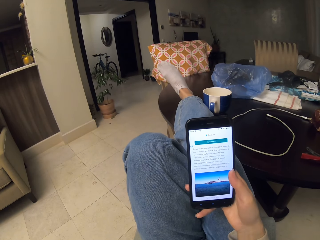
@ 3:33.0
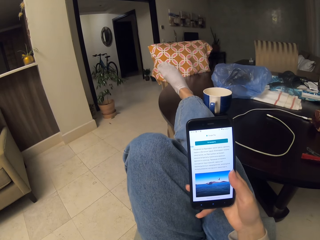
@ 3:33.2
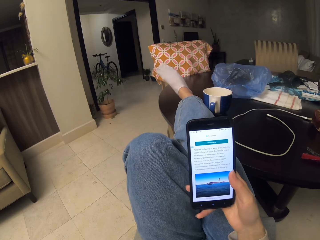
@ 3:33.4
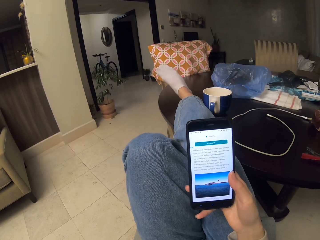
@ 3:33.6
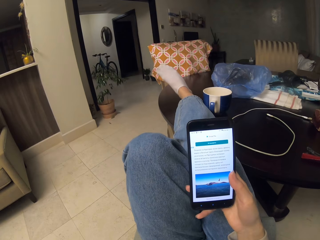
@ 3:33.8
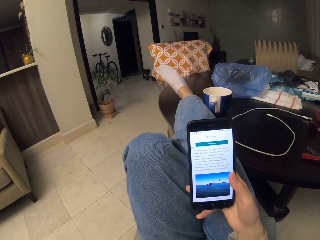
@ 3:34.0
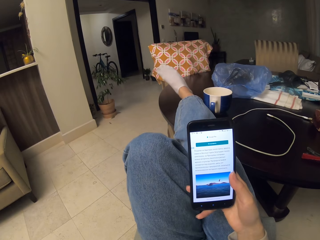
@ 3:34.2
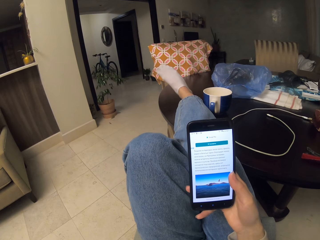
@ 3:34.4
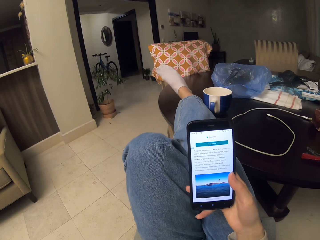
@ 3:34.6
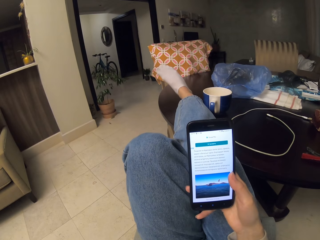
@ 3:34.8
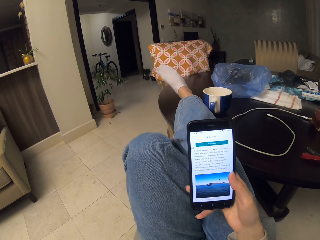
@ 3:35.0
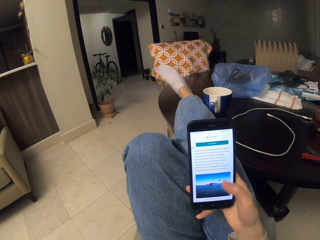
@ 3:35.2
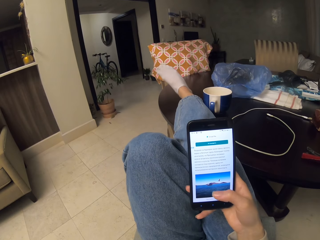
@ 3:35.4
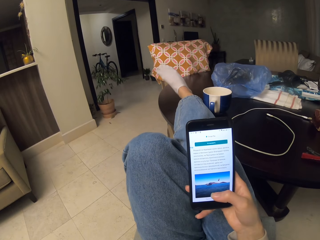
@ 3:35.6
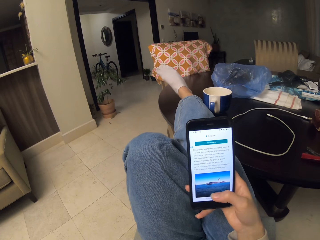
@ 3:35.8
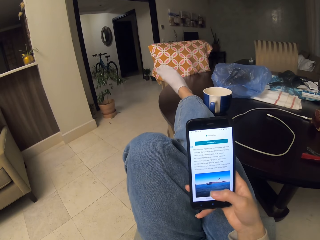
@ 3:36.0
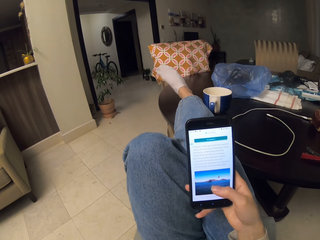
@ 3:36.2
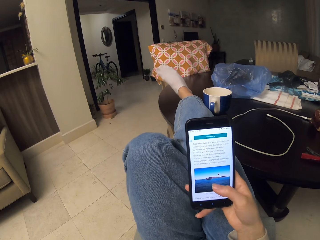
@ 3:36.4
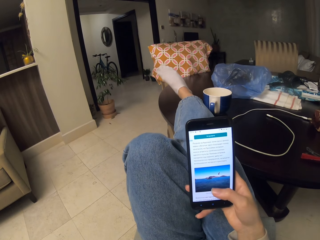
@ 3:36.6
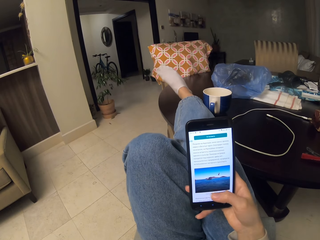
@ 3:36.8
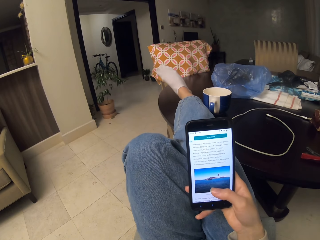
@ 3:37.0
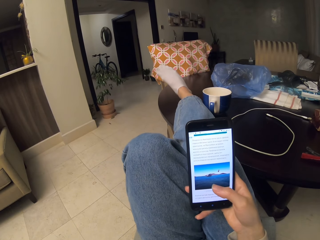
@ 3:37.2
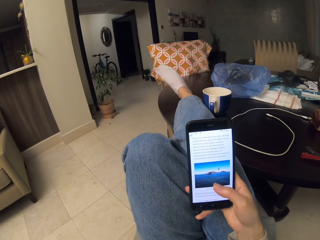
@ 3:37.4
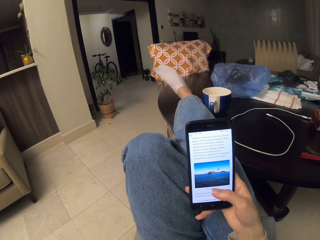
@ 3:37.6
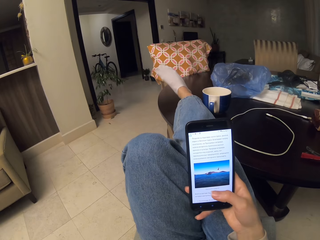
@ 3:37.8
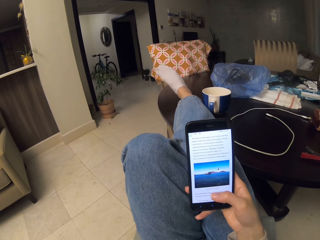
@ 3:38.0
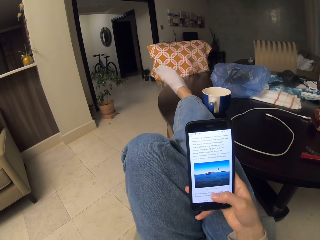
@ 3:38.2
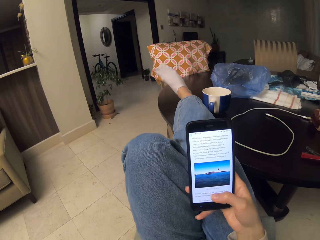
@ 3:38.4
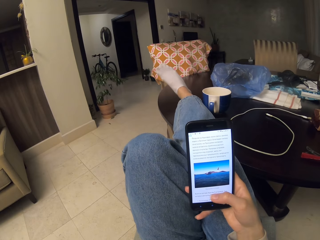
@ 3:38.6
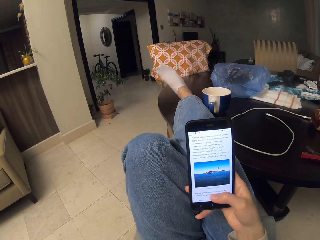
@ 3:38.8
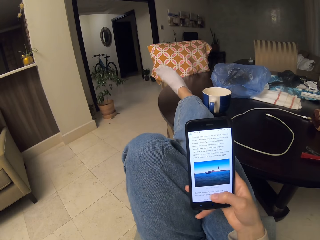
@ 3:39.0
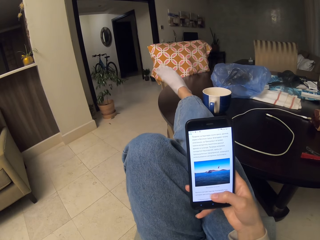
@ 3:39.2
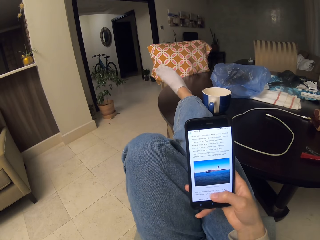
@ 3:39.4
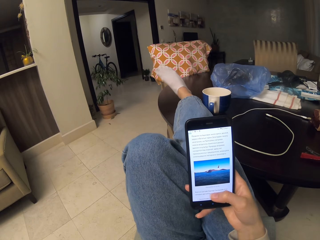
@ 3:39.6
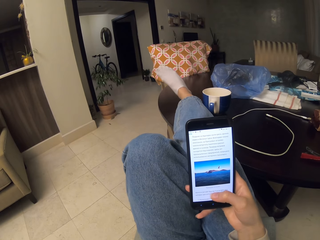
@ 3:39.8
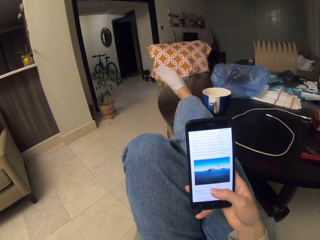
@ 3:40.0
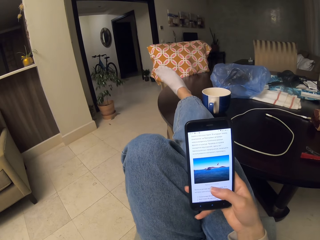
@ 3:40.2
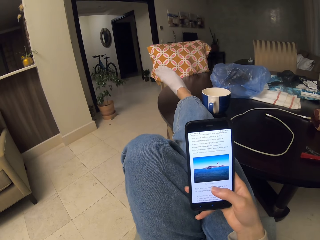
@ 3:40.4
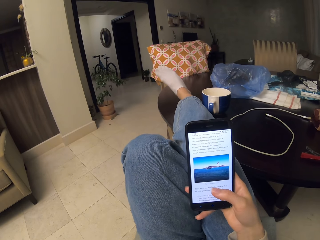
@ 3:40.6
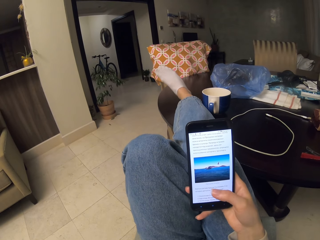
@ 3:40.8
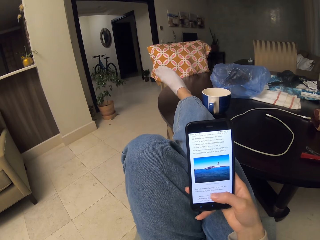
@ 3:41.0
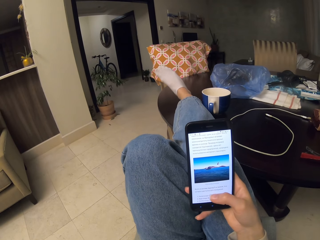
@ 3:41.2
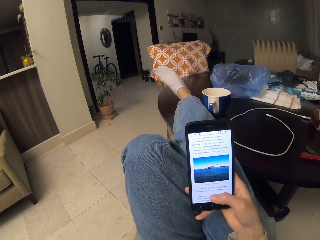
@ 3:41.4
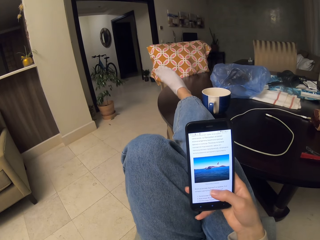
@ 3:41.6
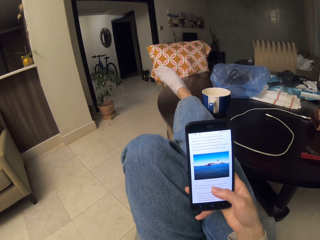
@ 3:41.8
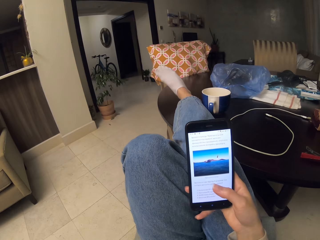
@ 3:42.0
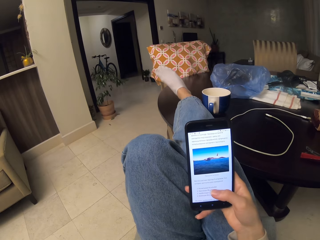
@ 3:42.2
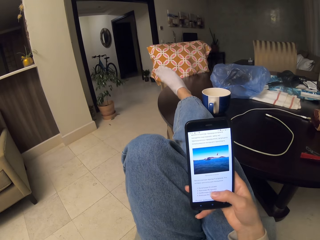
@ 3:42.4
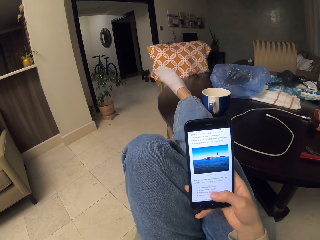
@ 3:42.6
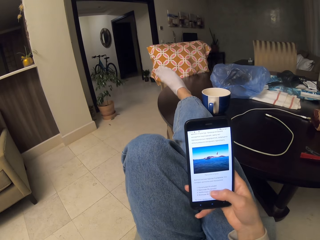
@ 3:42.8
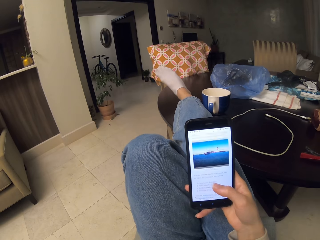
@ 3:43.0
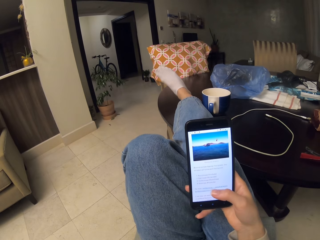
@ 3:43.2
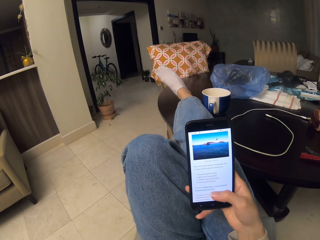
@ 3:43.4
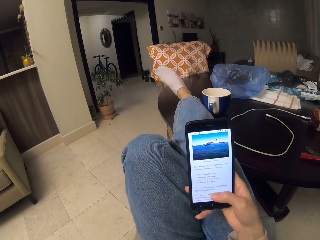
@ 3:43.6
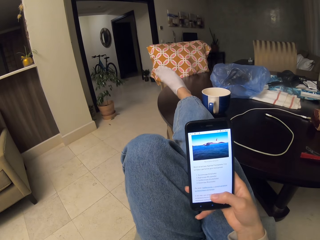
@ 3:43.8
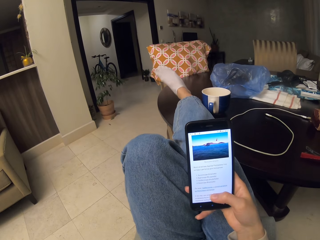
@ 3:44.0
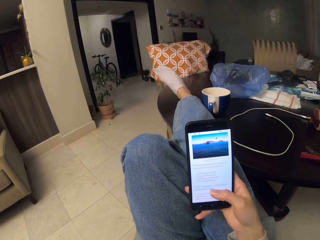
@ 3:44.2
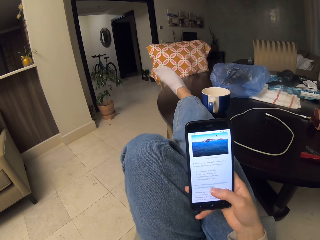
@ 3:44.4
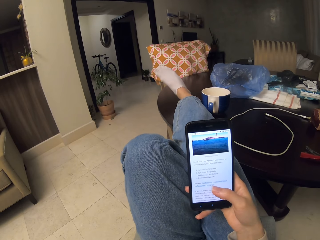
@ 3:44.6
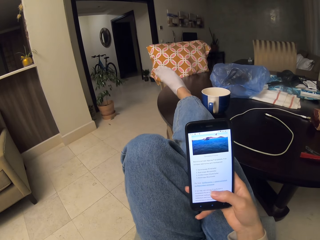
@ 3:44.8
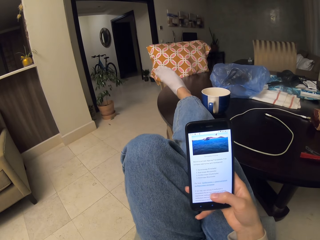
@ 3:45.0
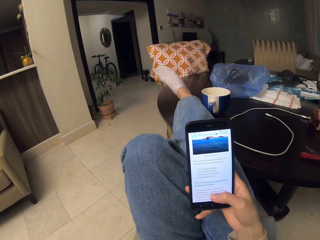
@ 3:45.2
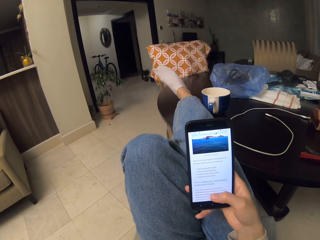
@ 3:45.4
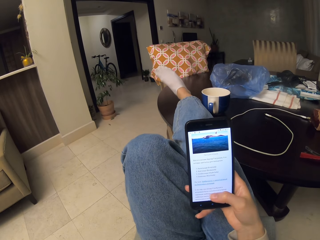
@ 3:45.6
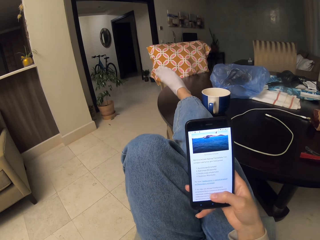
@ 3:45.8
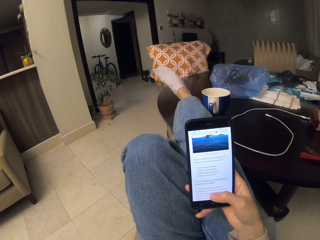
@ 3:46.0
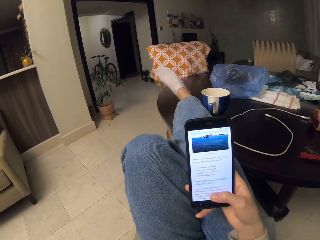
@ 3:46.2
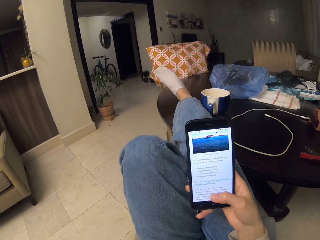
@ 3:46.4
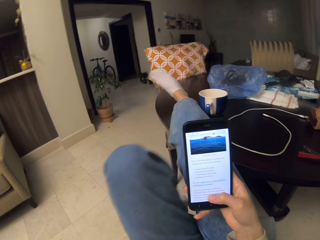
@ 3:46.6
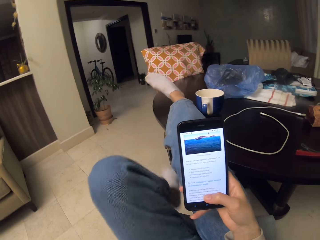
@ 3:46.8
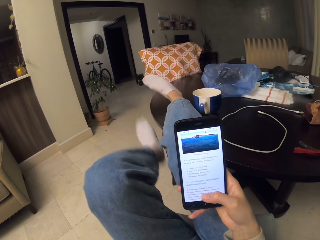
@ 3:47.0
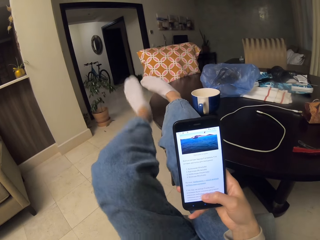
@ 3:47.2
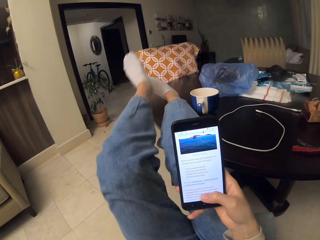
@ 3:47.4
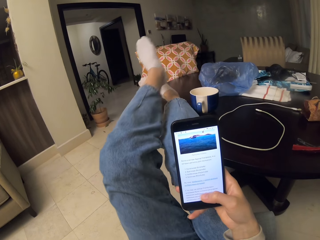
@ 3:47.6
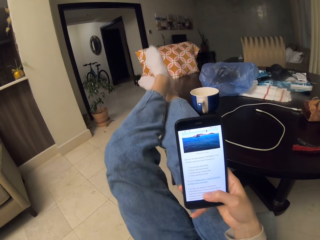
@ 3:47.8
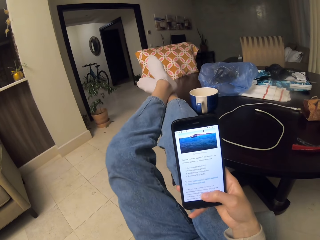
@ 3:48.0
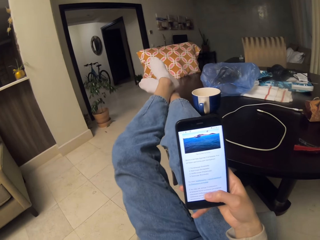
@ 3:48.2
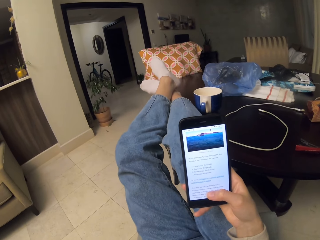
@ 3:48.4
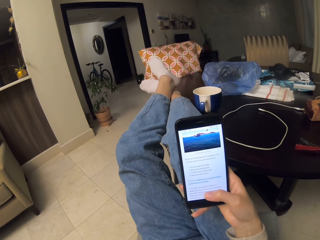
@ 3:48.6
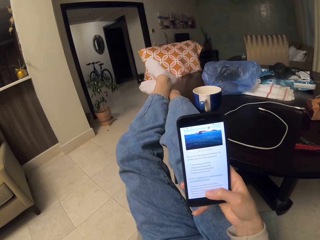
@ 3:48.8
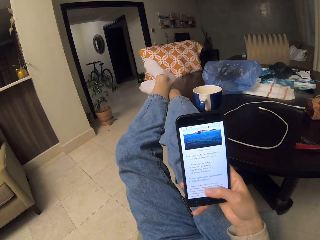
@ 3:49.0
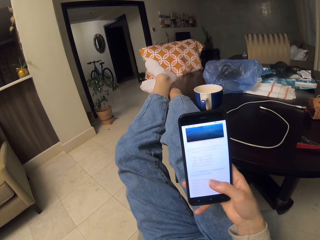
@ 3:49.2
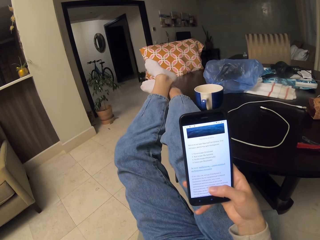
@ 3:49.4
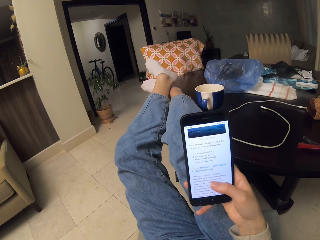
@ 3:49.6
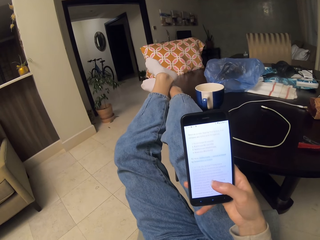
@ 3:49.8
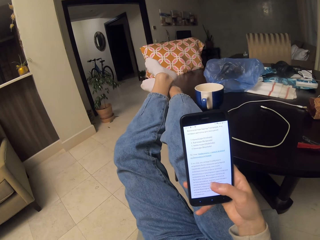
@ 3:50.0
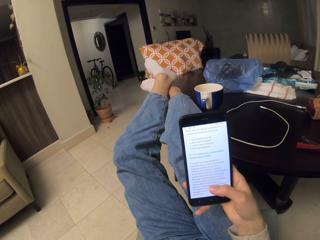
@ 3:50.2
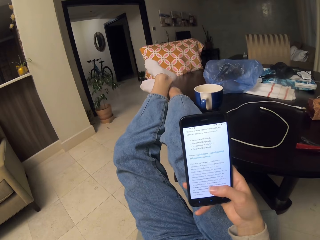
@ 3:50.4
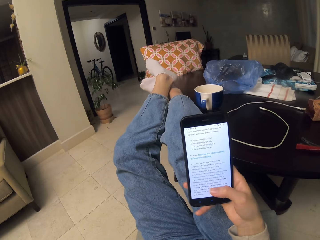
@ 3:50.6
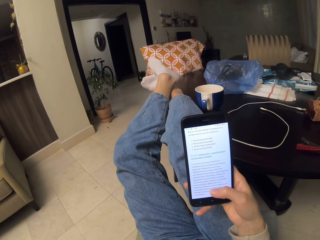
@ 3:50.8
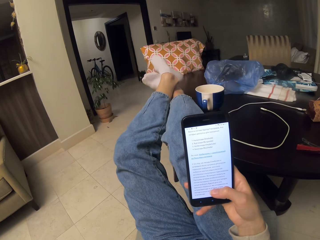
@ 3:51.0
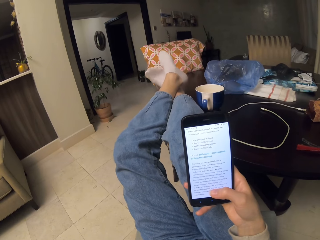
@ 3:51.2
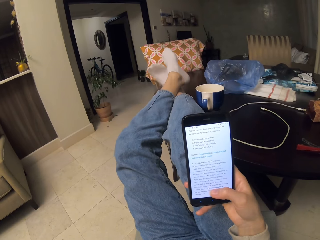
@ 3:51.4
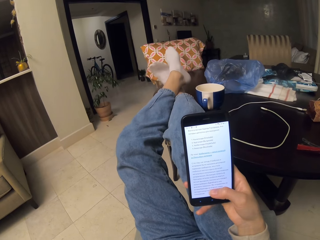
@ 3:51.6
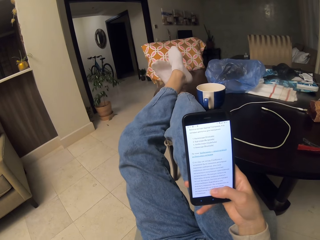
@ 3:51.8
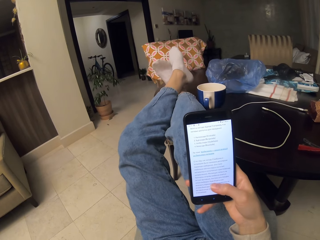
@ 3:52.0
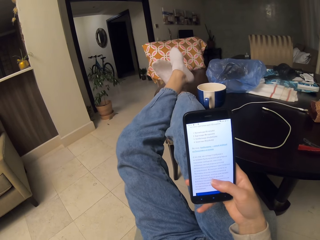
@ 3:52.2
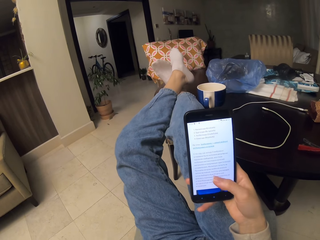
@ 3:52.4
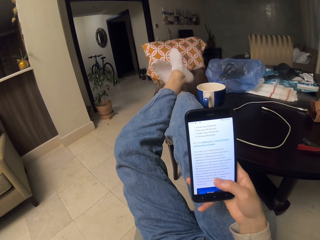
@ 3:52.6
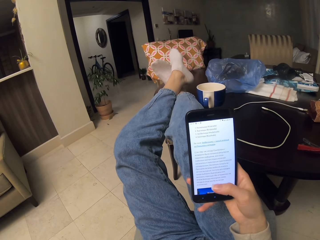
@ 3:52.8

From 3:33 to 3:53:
The camera wearer scrolls through the phone. They read on the phone. They stretch the left leg.

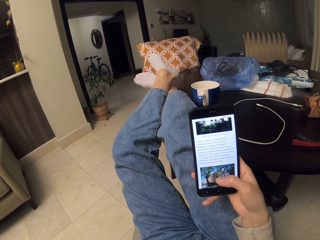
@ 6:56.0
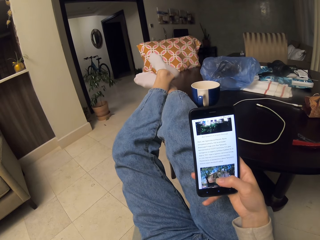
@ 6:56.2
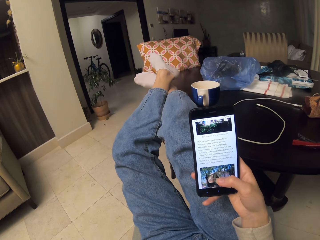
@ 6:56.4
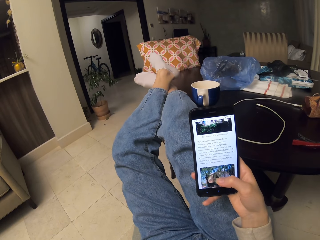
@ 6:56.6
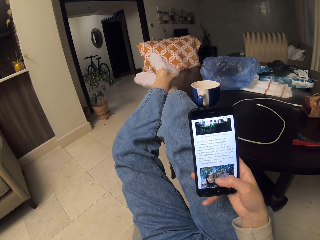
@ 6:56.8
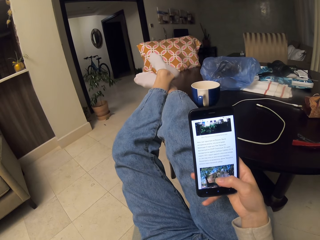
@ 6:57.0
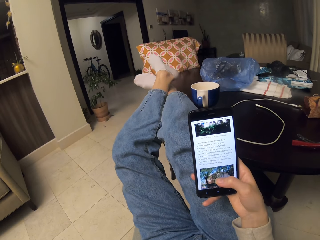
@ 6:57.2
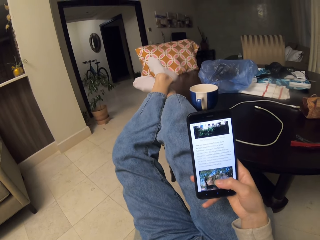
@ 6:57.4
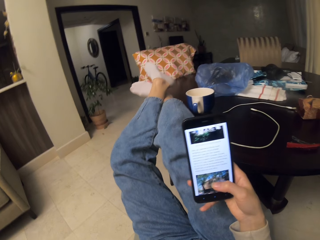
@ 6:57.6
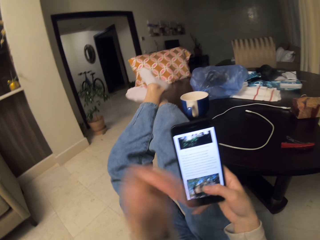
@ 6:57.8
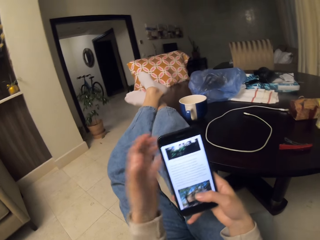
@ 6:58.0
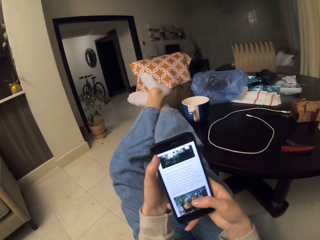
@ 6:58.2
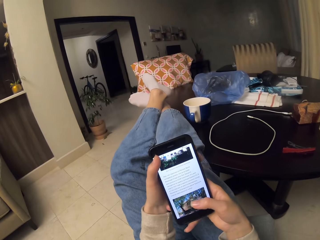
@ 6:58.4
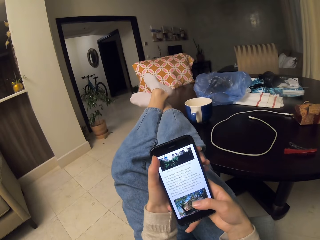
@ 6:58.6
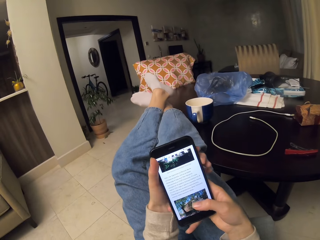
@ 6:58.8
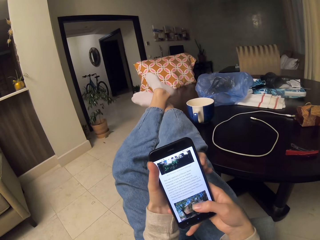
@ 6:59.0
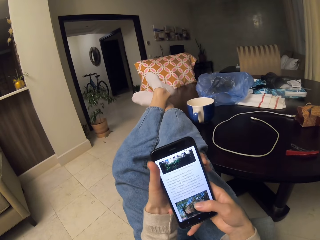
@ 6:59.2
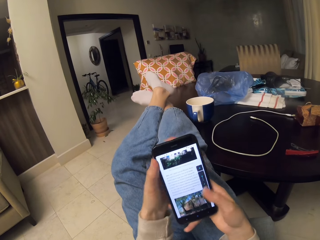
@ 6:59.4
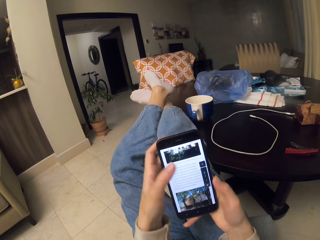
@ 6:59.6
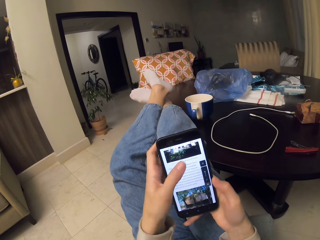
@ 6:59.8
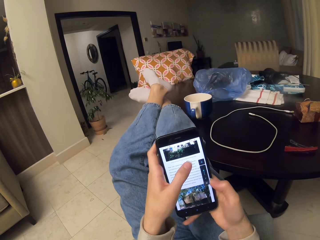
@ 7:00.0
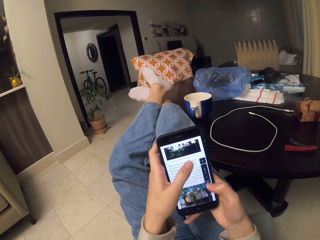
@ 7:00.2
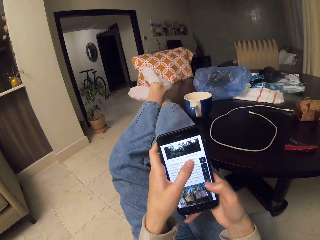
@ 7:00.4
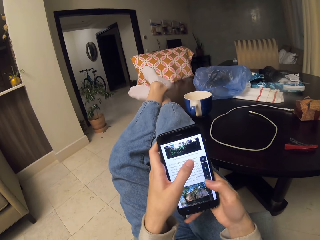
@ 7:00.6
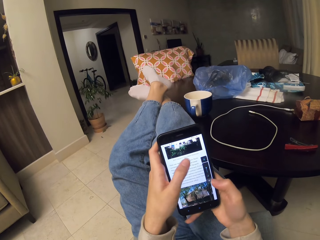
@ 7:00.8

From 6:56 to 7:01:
The camera wearer moves a hand forward. They hold the phone with their hands. They scroll the phone. They operate the phone with their hands.
